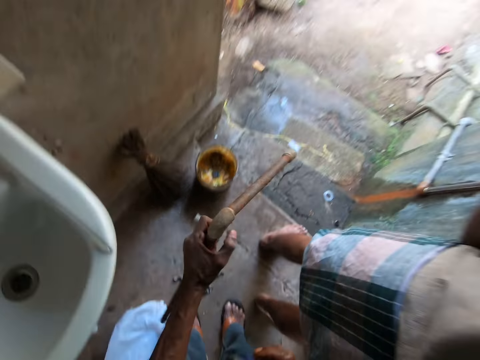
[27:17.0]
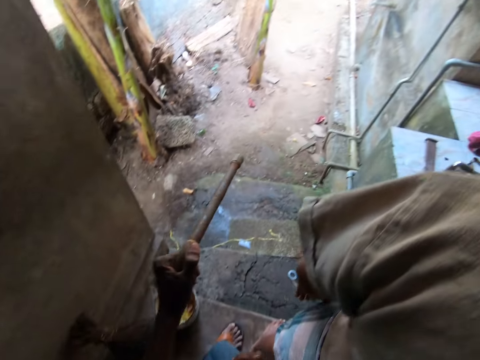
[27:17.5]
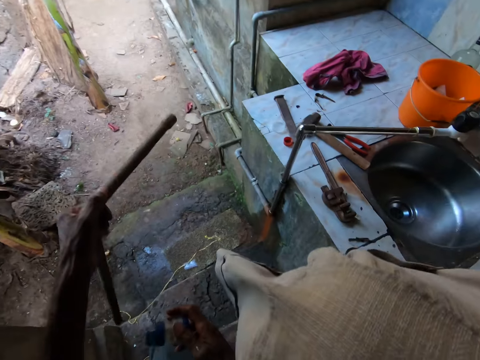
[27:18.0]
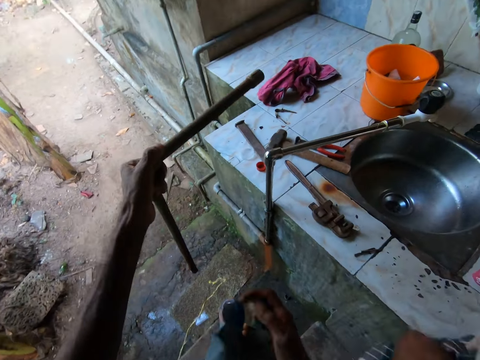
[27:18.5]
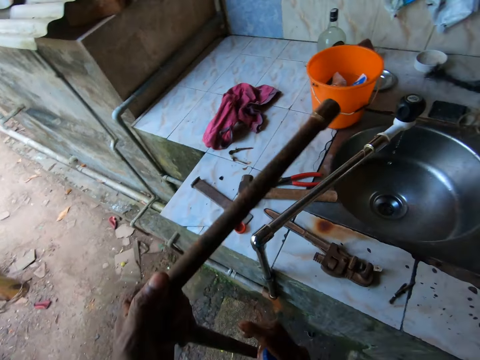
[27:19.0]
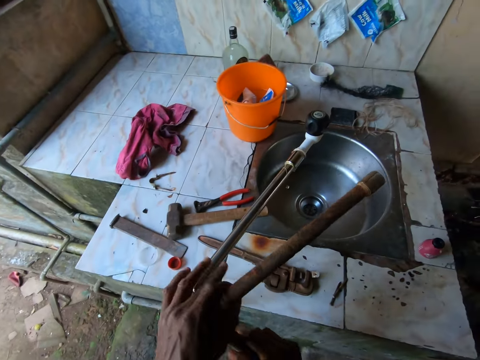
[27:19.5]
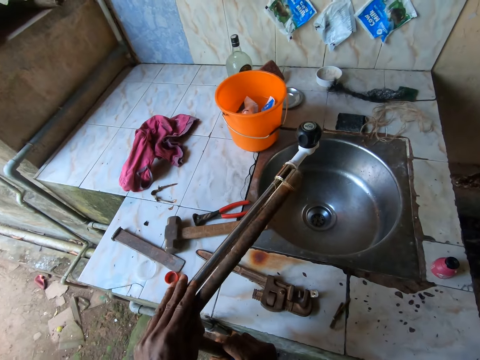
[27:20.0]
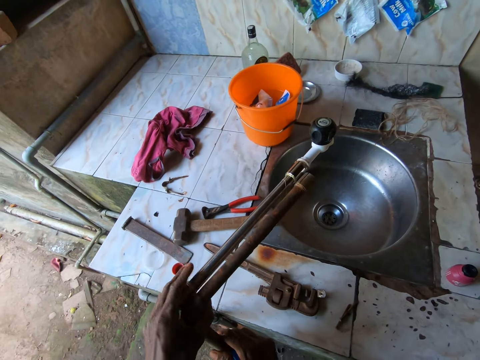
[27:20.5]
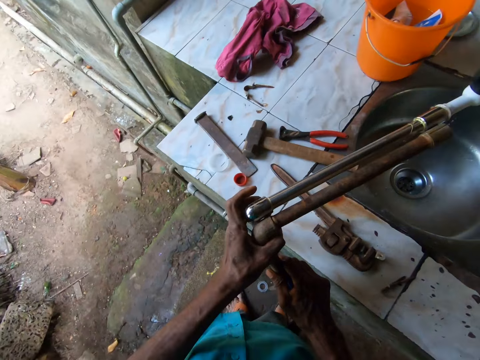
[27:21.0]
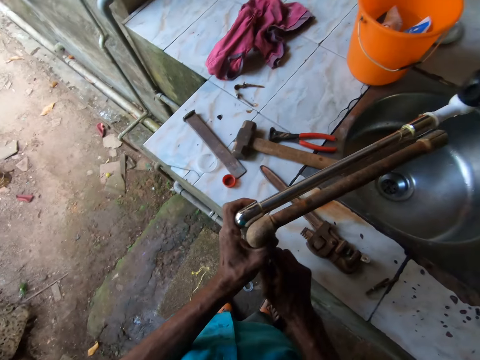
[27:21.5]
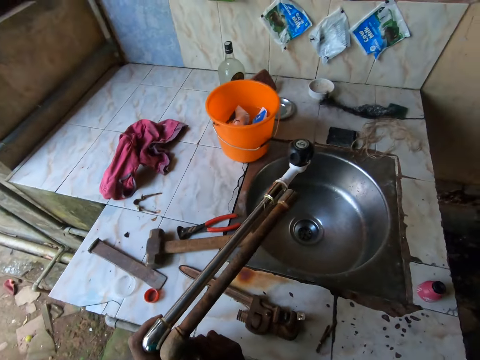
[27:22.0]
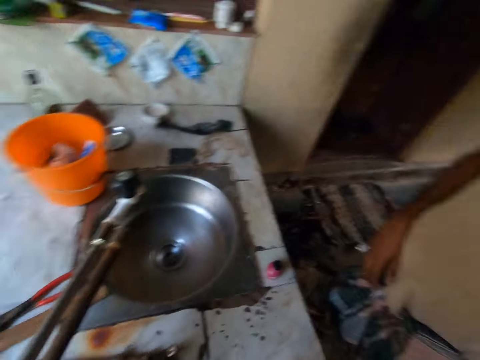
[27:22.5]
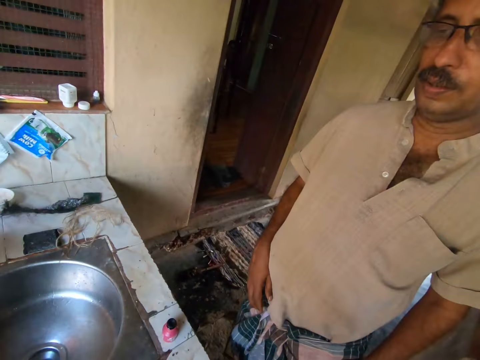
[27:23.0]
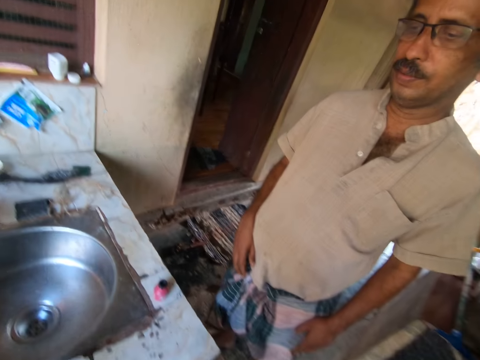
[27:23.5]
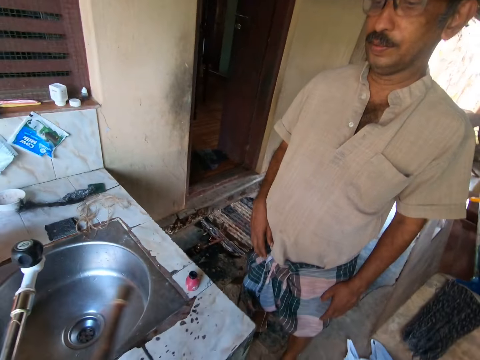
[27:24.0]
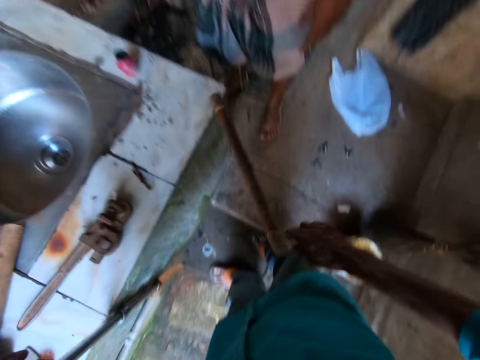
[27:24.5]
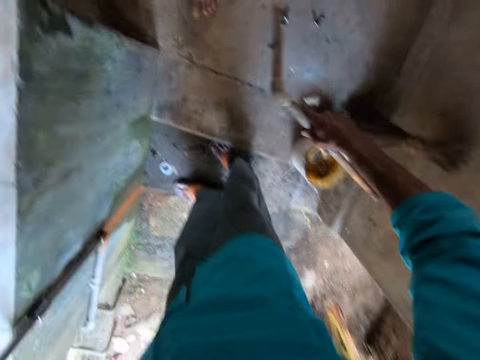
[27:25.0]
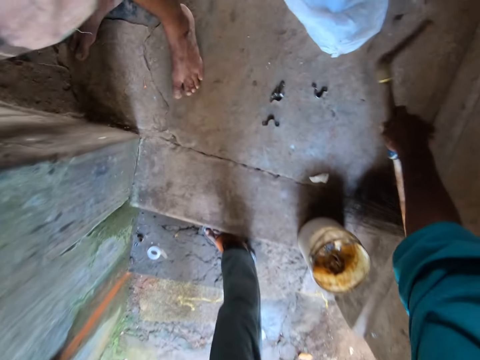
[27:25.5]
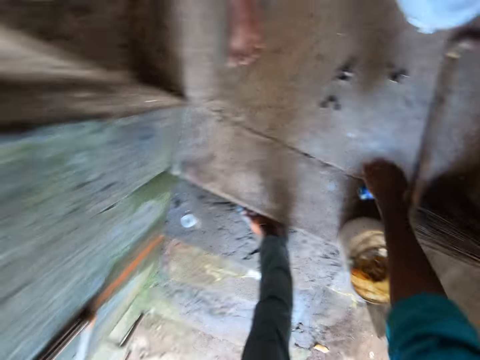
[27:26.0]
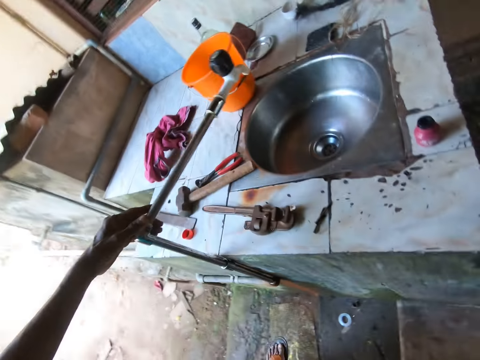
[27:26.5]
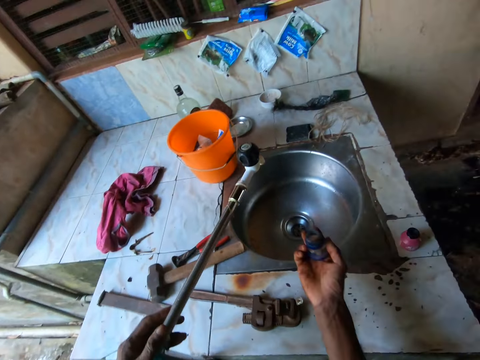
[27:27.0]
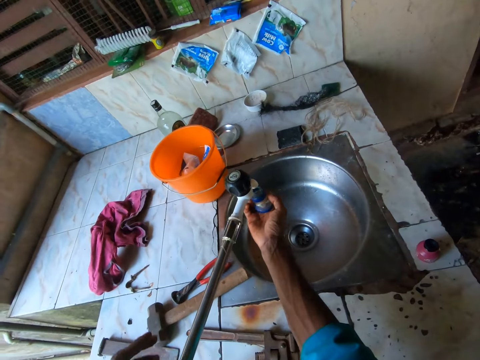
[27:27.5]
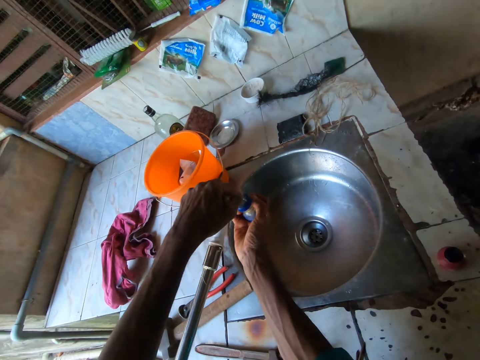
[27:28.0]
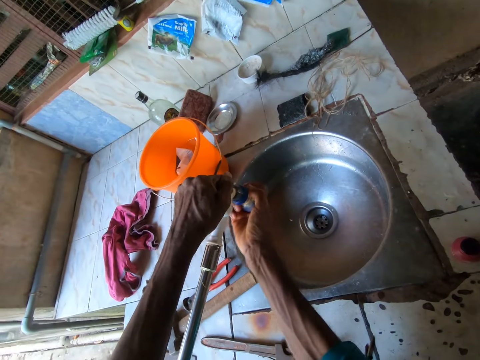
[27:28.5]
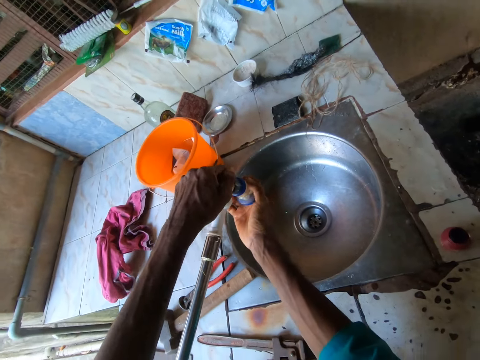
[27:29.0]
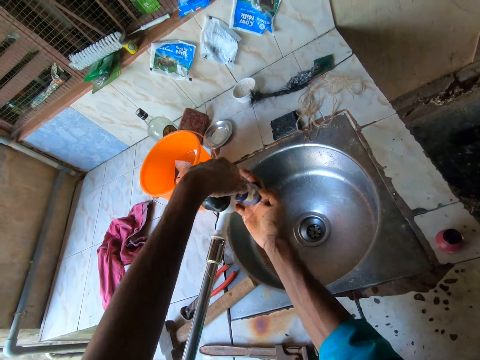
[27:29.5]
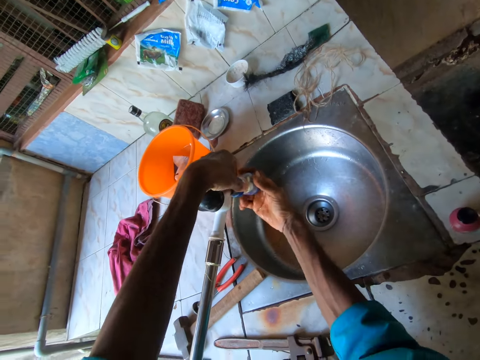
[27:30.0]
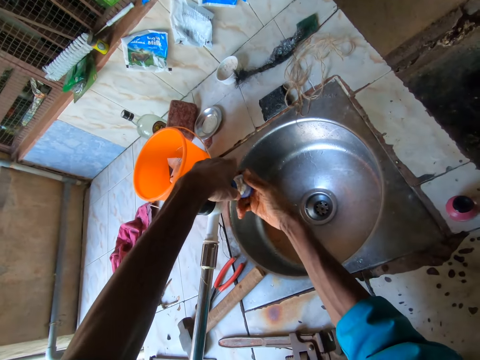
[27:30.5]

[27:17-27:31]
The camera wearer walks around. He holds the pipe with both hands. He examines the pipe with the faucet pipe by the sink. He talks to a person. The camera wearer drops the pipe on the floor with his right hand. He fixes the aerator in the spout with his right hand. He touches the handle of the faucet with his left hand.

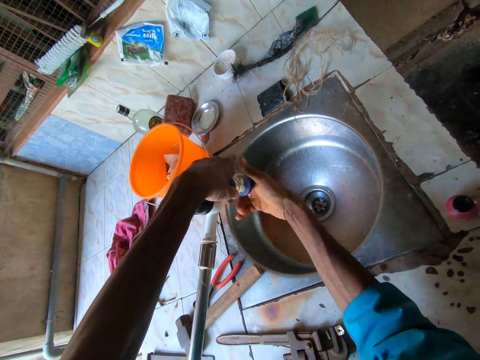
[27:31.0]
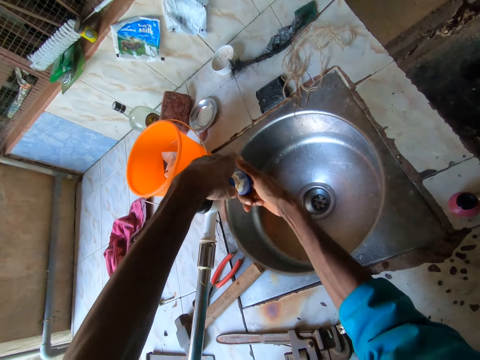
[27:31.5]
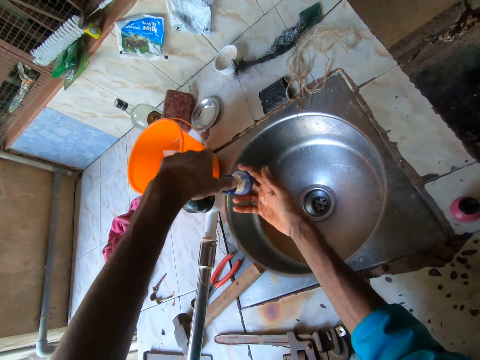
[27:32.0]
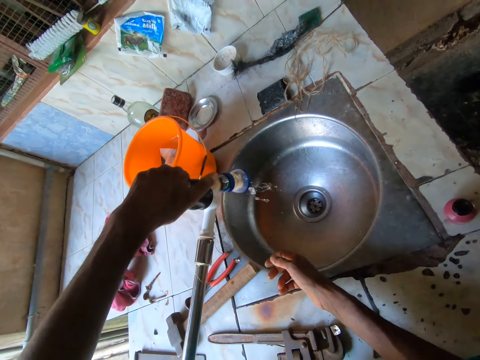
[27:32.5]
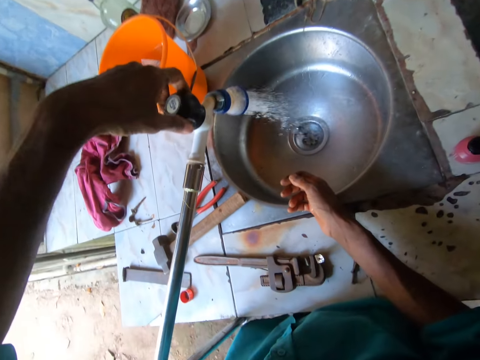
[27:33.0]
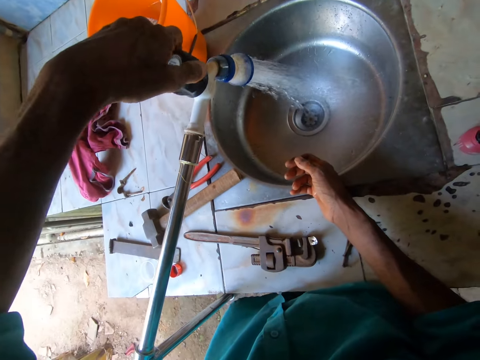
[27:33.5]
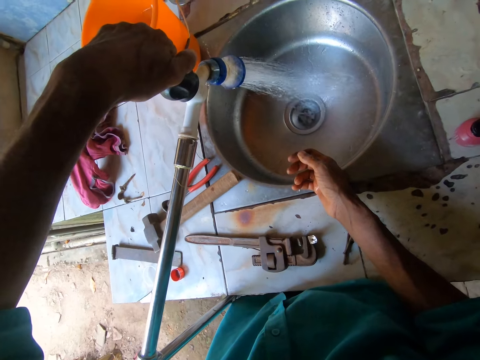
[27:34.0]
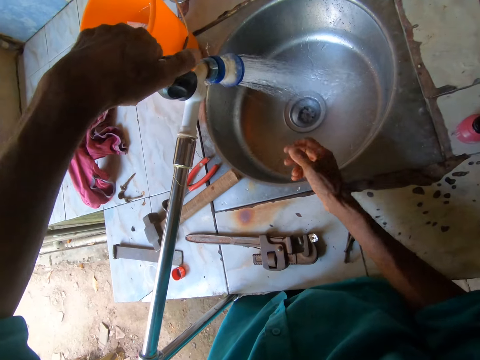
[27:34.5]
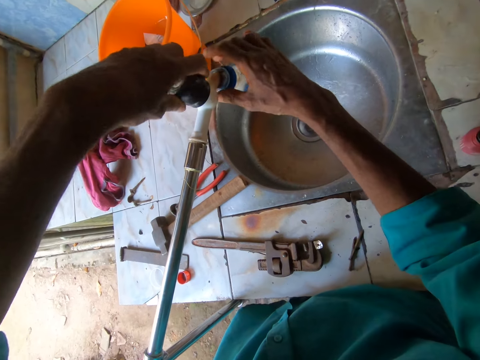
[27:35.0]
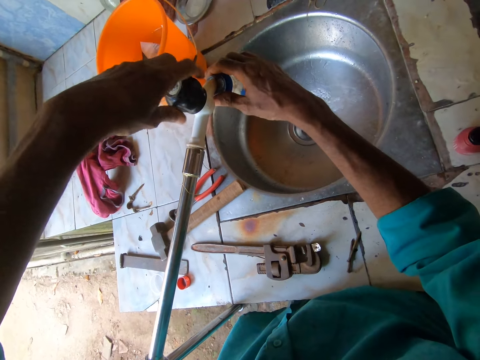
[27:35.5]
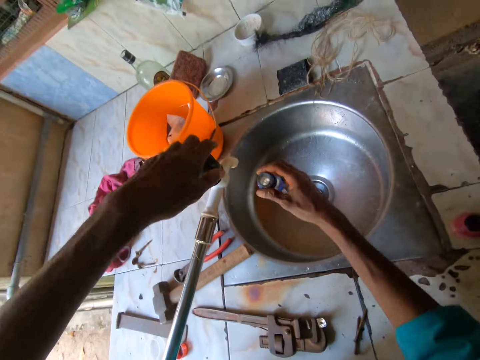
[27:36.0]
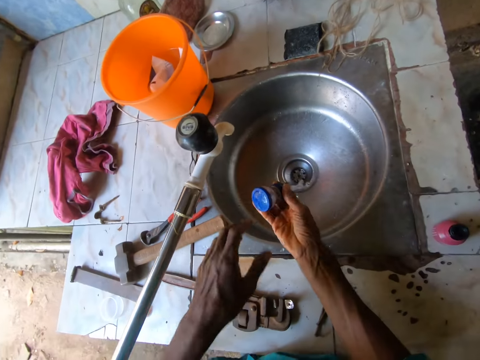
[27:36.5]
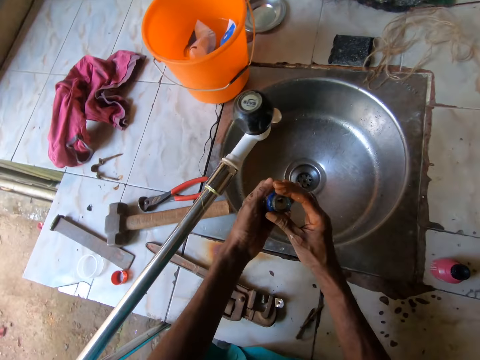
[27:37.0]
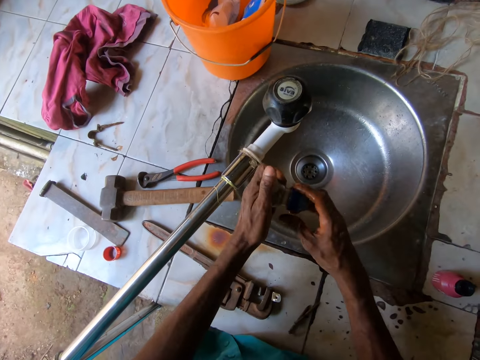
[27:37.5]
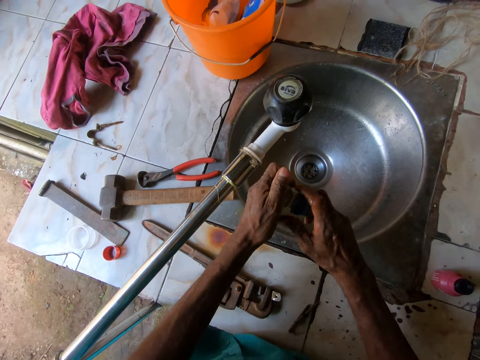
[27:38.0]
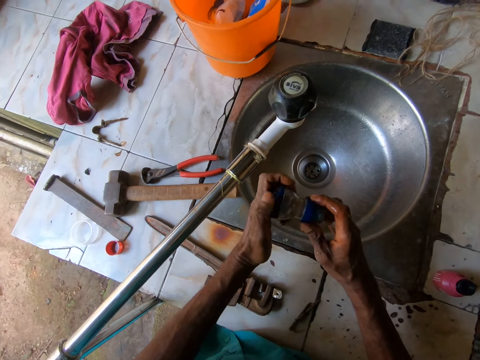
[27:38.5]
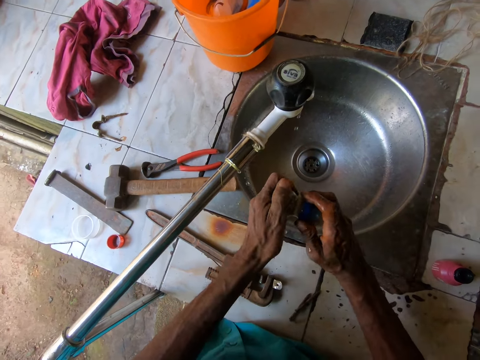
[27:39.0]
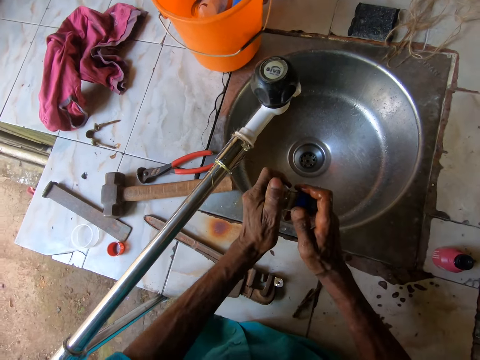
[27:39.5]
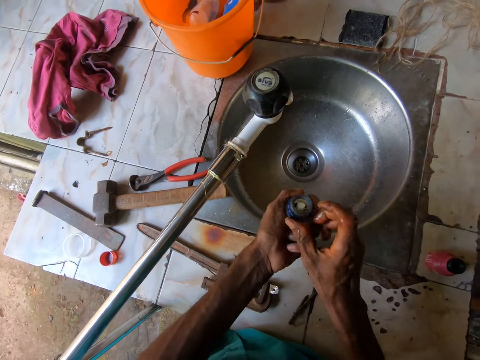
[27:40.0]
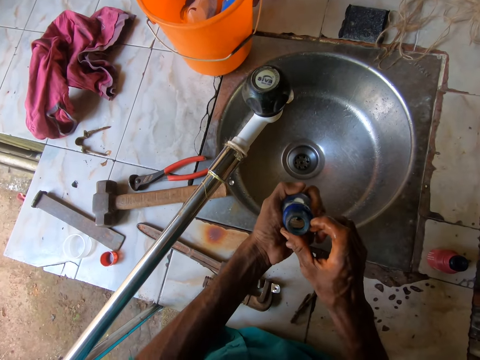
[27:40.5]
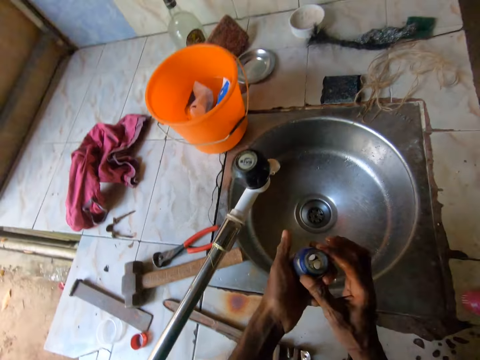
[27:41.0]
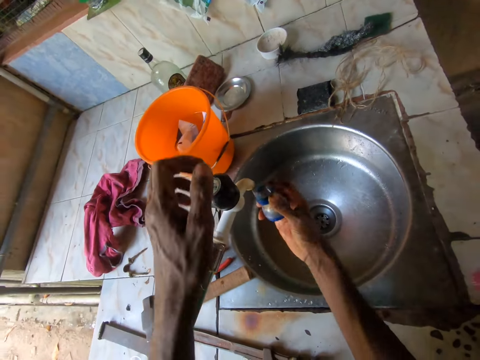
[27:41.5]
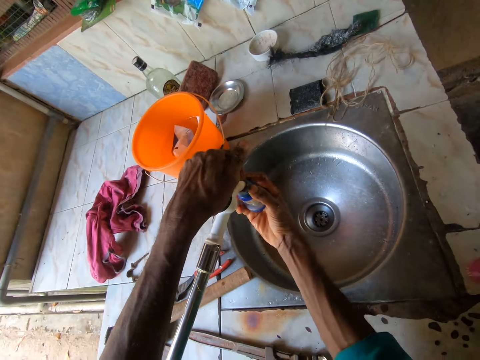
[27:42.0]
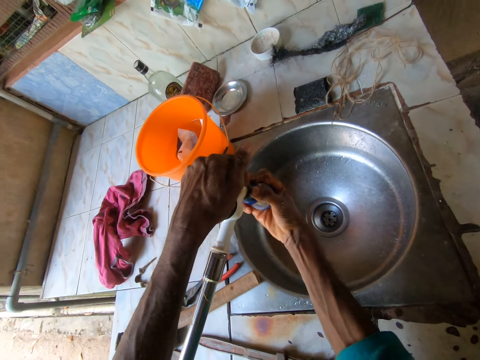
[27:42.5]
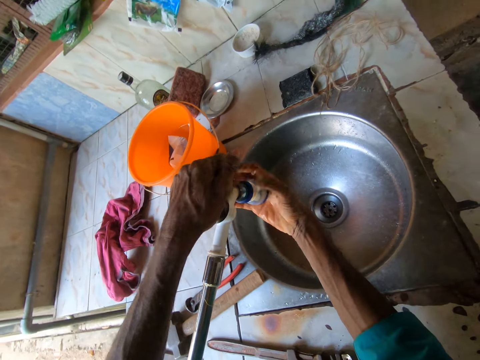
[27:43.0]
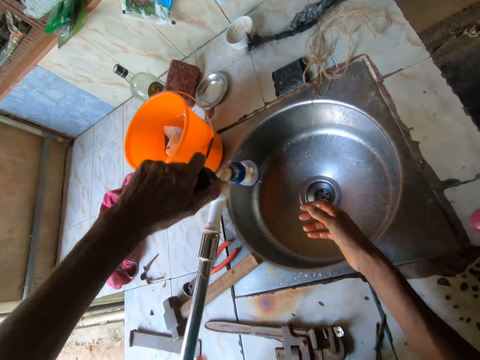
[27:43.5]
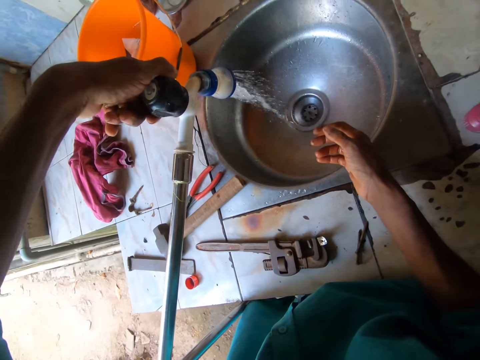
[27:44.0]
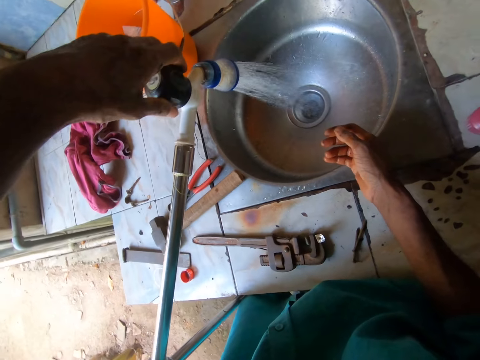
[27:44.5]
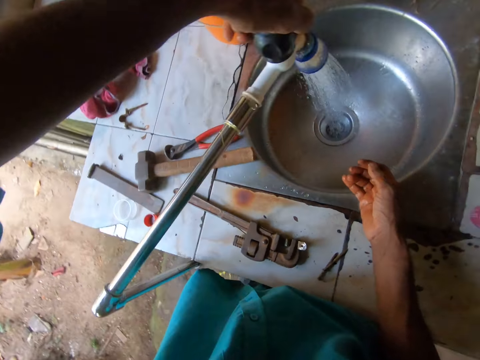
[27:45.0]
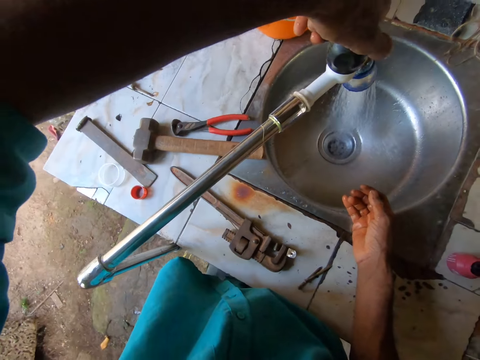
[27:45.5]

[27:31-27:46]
The camera wearer turns the handle of the faucet with his left hand. He opens the tap. He removes the aerator with his right hand. He closes the tap. He holds the aerator with both hands and turns the aerator with his right hand. He fixes the faucet. He fixes the aerator in the spout with his right hand and touches the handle of the faucet with his left hand. He turns the handle of the faucet with his left hand. He opens the tap.
